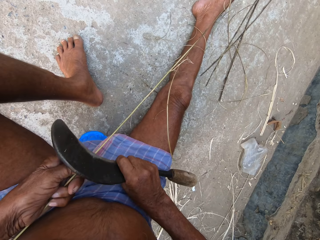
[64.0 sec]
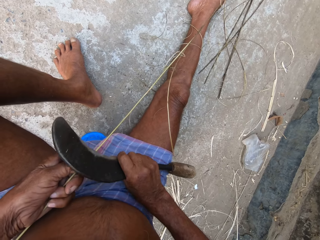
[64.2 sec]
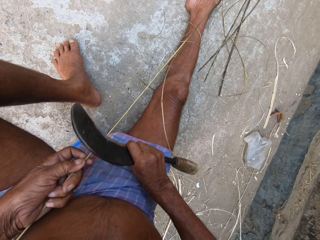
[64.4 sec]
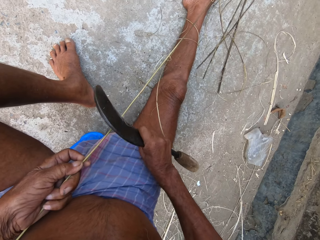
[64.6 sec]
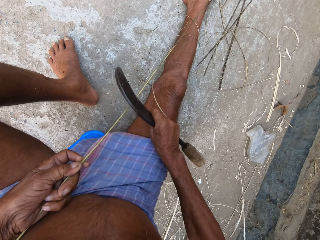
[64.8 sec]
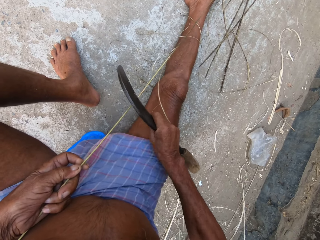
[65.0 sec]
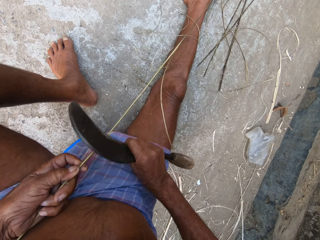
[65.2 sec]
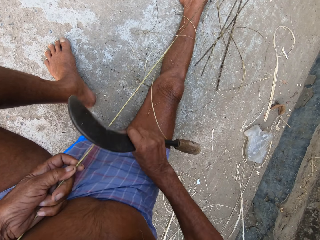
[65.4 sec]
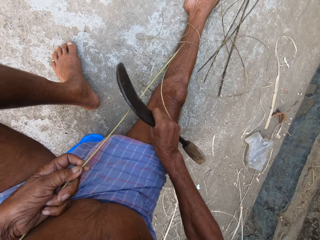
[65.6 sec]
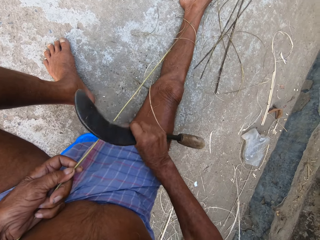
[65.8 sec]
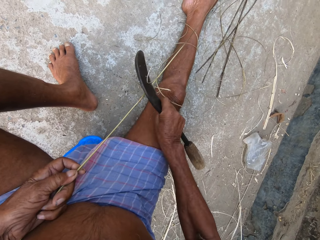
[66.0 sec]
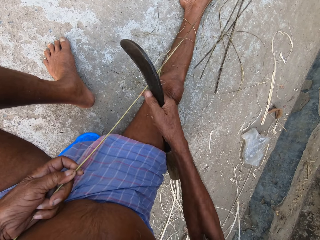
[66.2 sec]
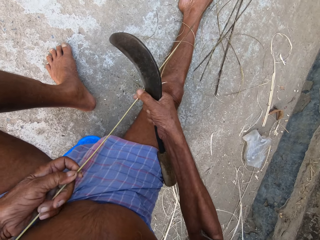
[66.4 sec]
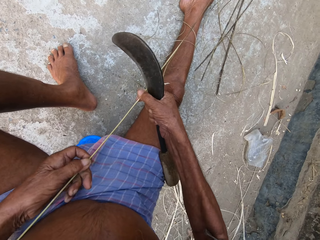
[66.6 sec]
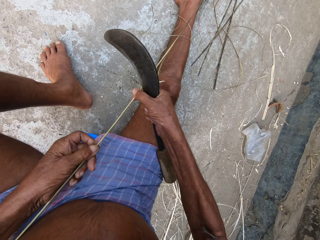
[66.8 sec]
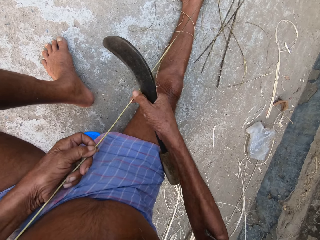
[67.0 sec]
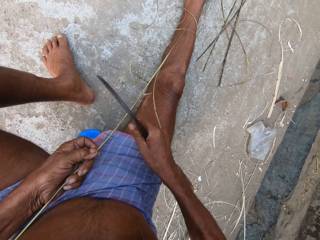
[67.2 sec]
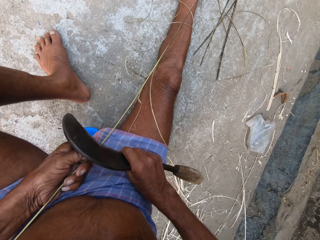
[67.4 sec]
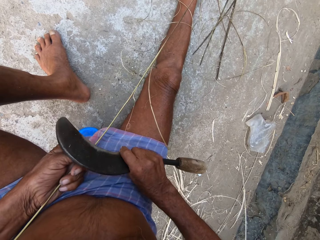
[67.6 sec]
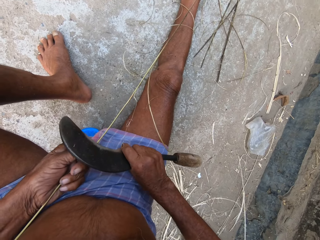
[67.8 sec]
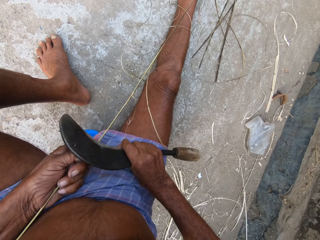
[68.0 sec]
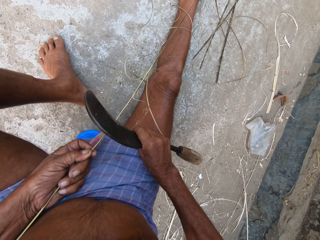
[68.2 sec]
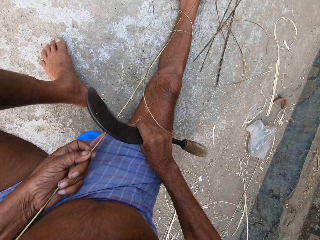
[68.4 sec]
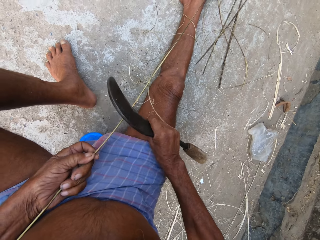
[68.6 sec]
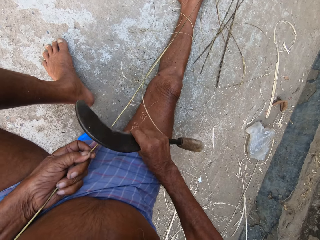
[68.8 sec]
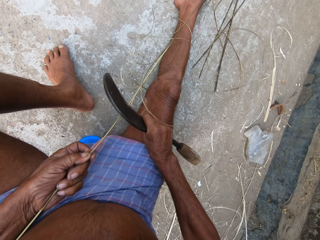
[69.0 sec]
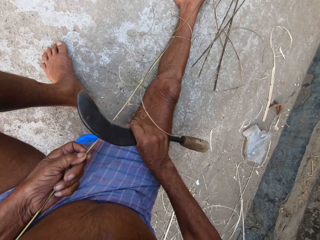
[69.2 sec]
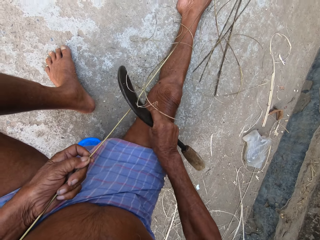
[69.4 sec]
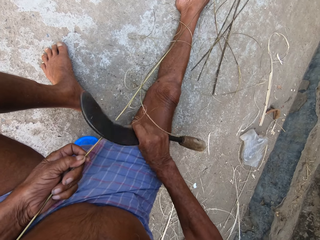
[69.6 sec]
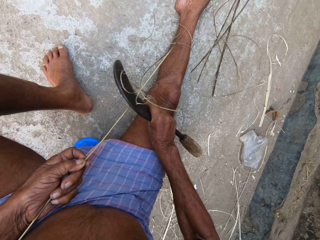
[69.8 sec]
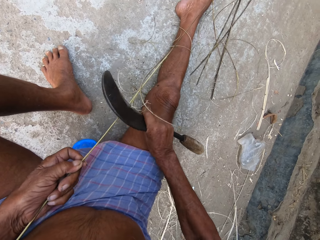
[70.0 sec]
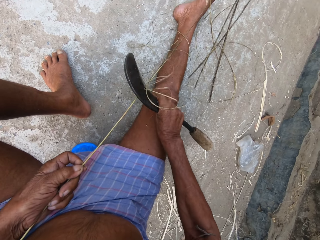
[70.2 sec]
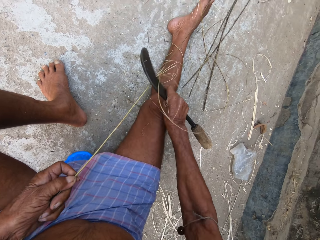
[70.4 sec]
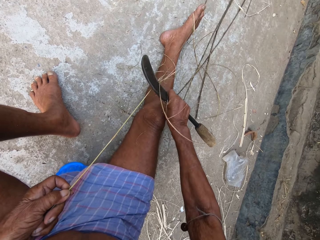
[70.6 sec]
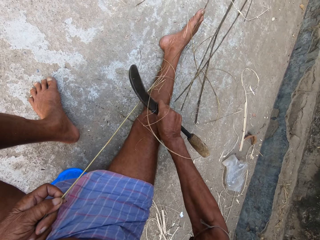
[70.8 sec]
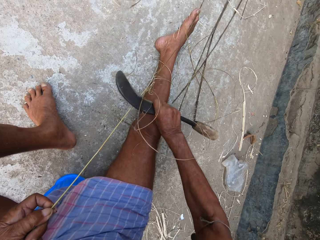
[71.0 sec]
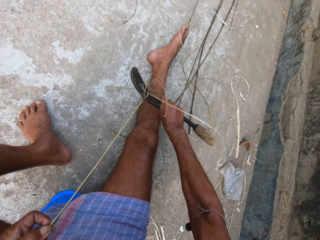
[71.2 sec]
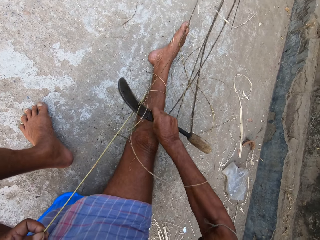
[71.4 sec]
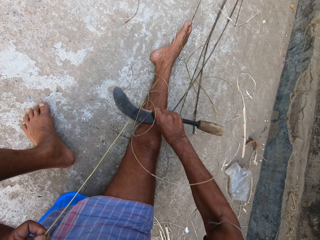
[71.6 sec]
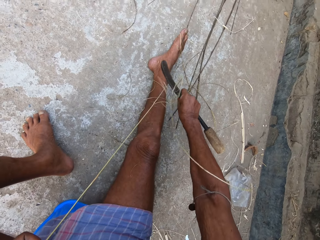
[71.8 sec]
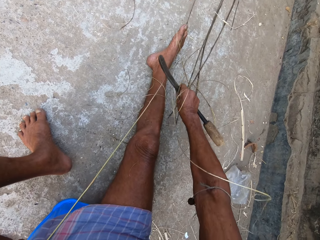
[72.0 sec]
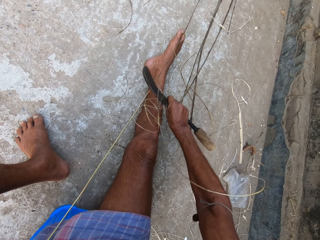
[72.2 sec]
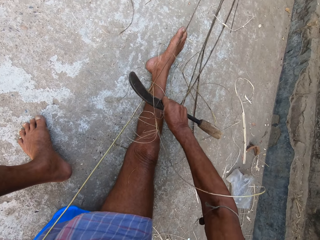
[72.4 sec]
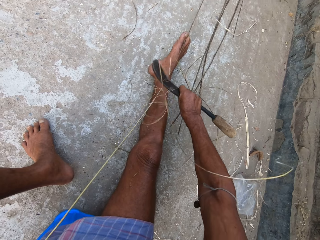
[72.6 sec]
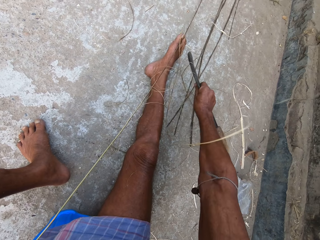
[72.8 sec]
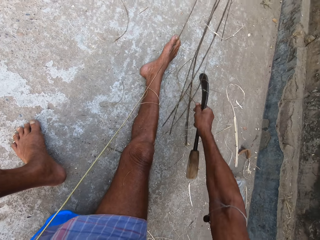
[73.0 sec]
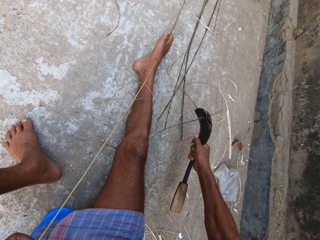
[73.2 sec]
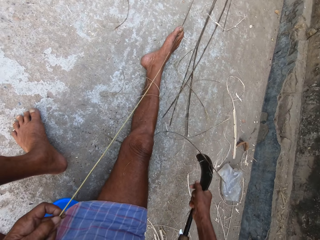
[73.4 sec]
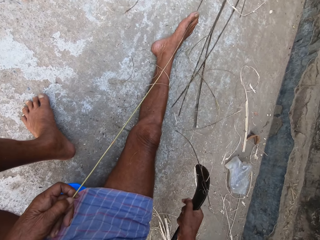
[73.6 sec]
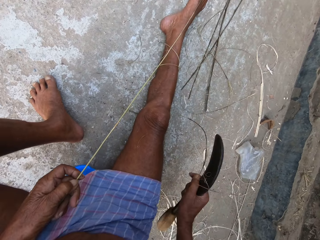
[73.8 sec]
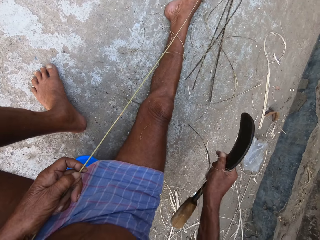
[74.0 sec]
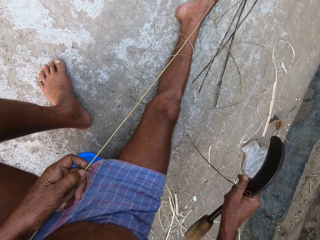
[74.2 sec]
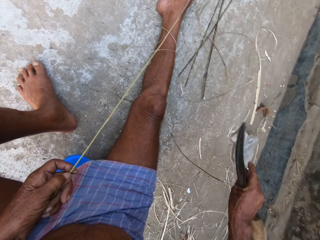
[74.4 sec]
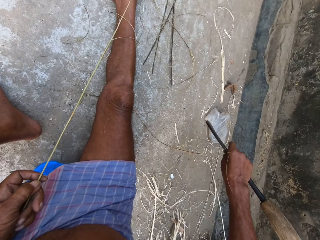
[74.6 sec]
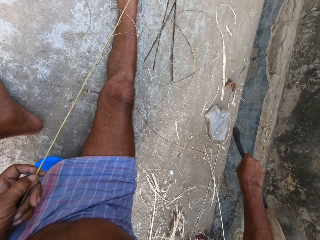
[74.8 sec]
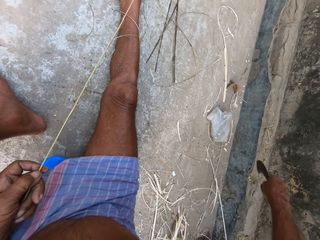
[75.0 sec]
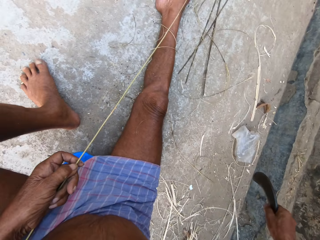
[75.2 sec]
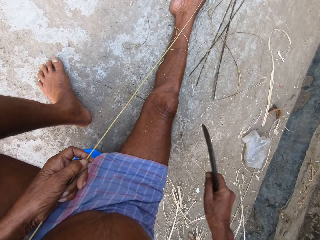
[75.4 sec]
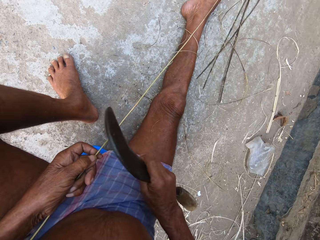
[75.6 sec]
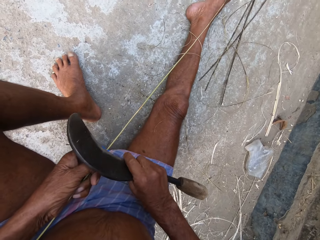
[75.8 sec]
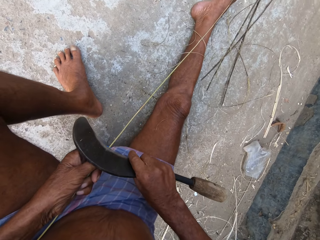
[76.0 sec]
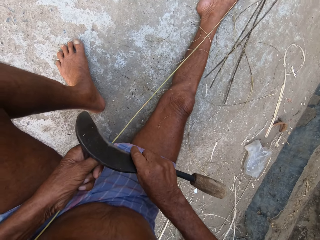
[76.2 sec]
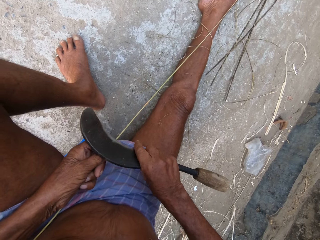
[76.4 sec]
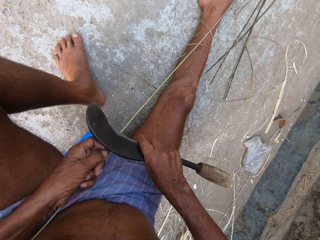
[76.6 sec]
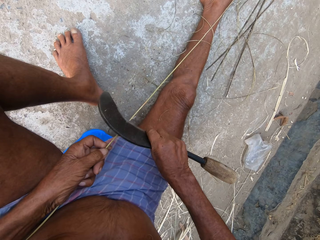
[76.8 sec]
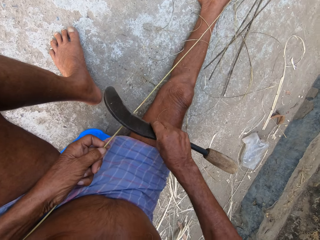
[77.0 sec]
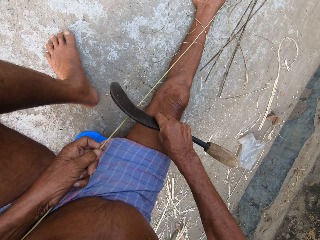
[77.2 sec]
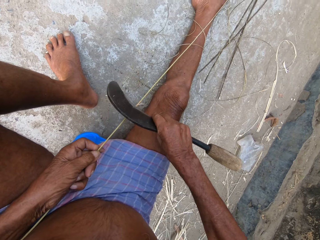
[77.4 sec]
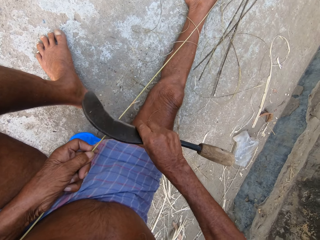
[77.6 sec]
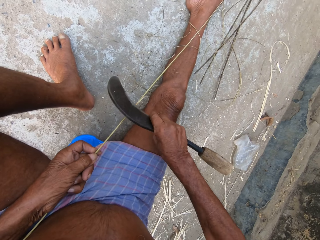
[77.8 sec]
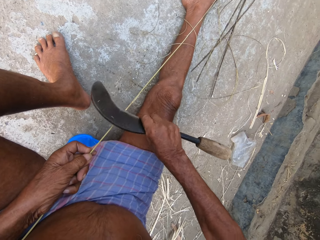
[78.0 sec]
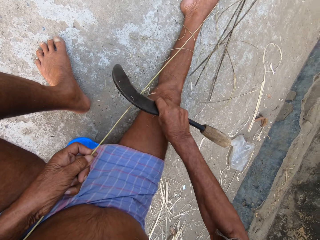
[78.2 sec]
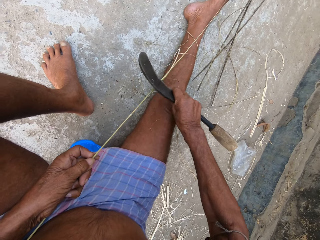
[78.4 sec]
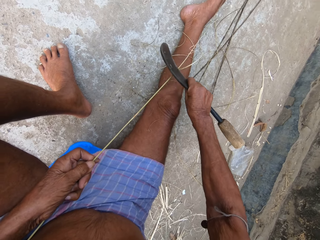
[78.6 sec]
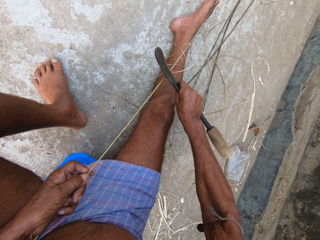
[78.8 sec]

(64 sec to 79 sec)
The camera wearer adjusts the bamboo cane or sisal with both hands. He holds the sisal. He trims the bamboo cane with the sickle in his right hand. He holds the sisal. He carves the sisal using the sickle.

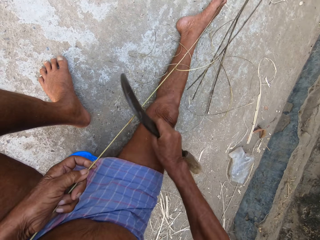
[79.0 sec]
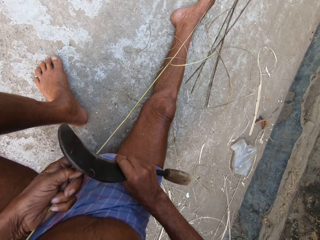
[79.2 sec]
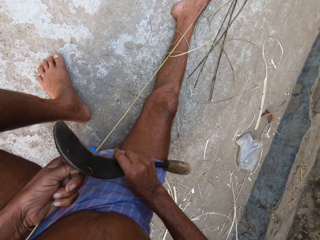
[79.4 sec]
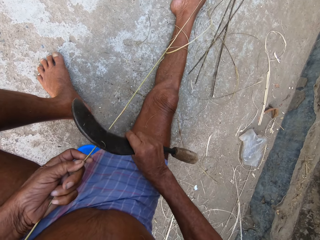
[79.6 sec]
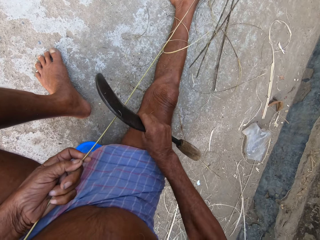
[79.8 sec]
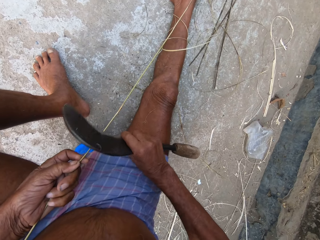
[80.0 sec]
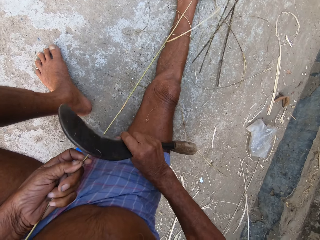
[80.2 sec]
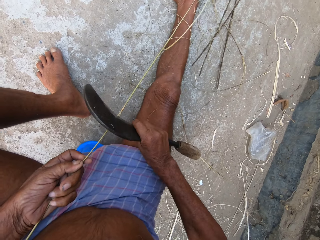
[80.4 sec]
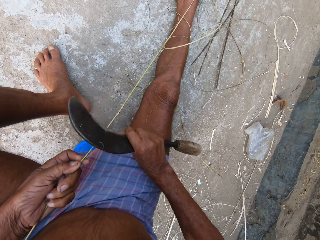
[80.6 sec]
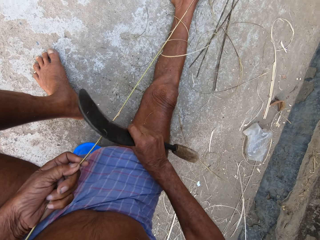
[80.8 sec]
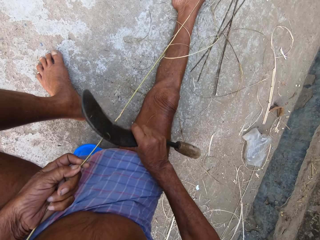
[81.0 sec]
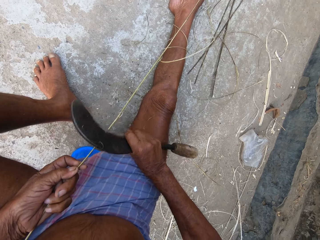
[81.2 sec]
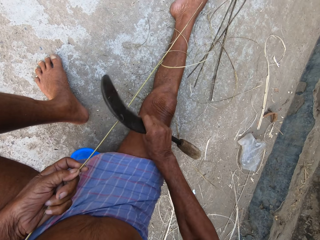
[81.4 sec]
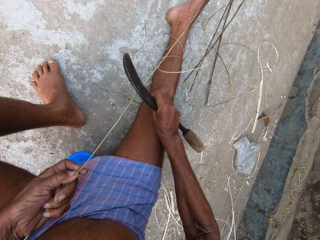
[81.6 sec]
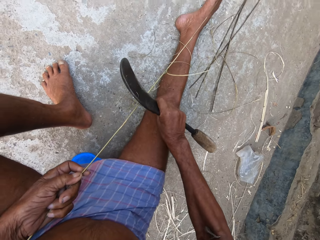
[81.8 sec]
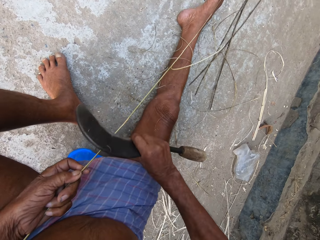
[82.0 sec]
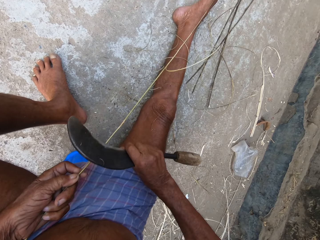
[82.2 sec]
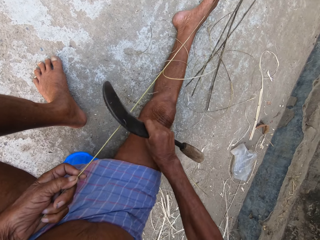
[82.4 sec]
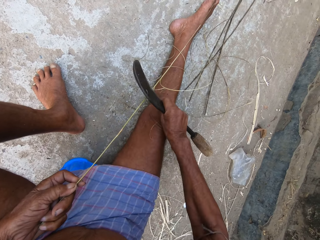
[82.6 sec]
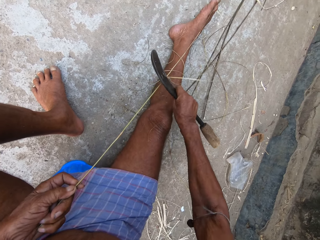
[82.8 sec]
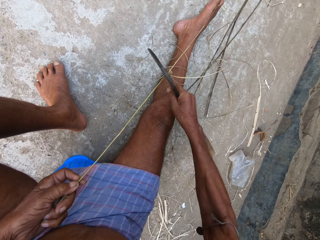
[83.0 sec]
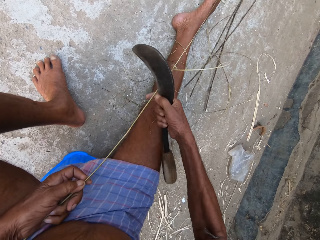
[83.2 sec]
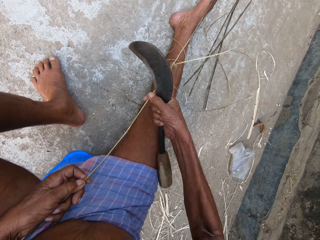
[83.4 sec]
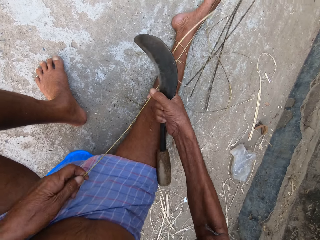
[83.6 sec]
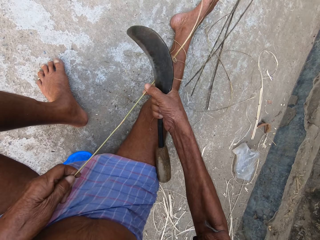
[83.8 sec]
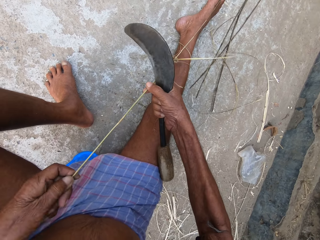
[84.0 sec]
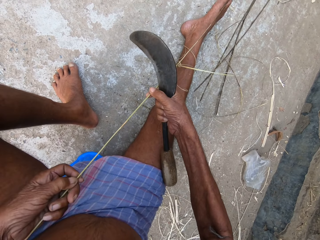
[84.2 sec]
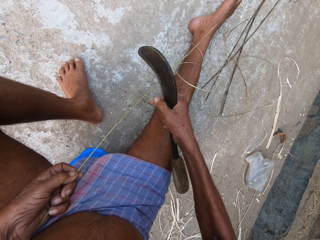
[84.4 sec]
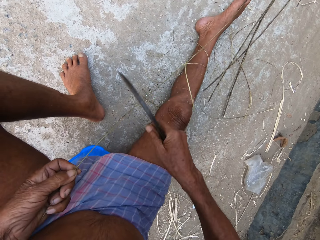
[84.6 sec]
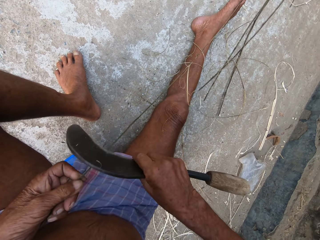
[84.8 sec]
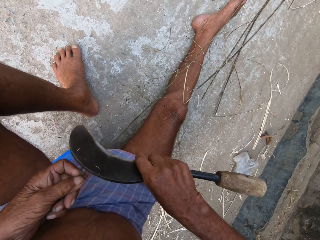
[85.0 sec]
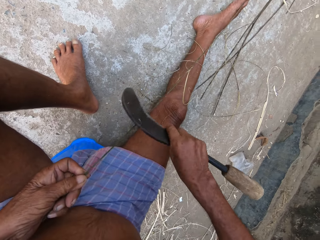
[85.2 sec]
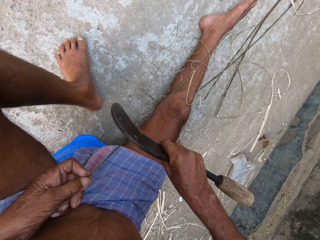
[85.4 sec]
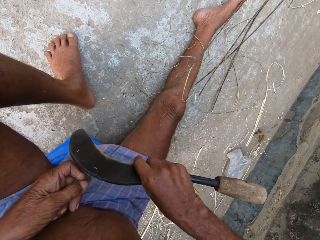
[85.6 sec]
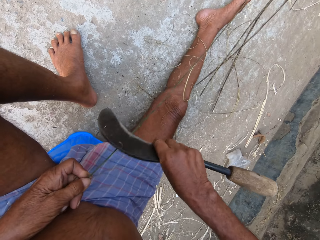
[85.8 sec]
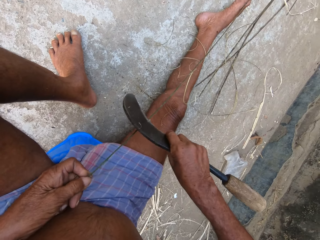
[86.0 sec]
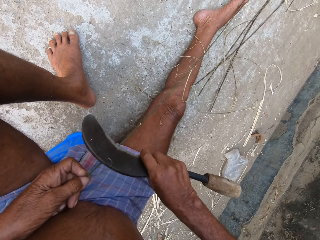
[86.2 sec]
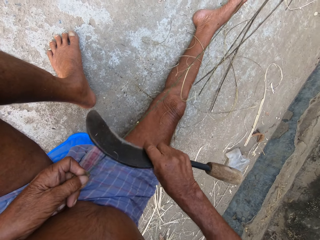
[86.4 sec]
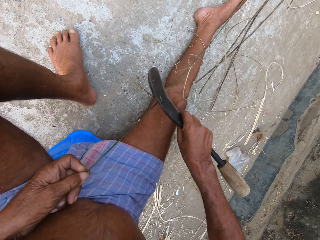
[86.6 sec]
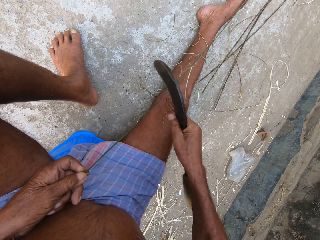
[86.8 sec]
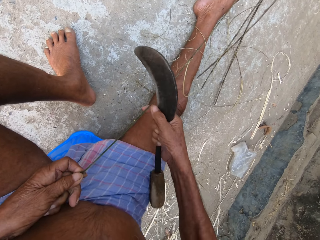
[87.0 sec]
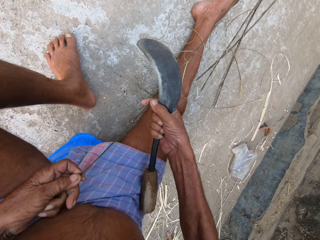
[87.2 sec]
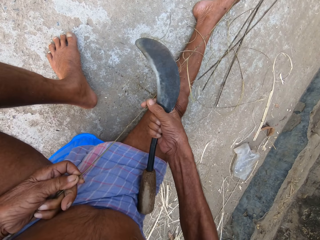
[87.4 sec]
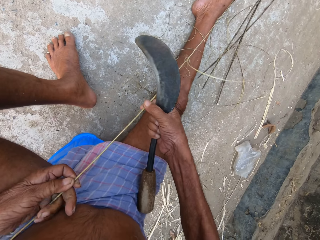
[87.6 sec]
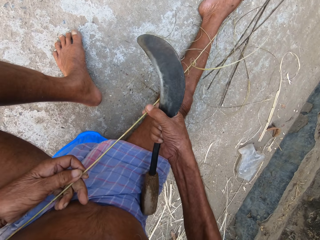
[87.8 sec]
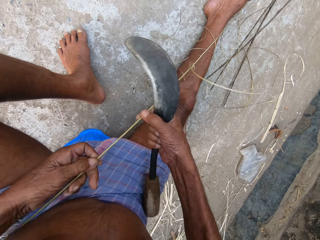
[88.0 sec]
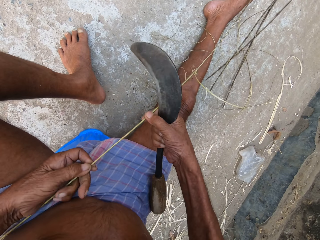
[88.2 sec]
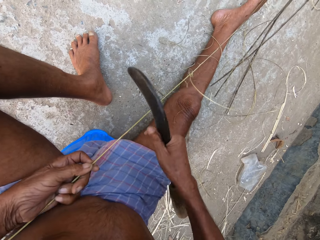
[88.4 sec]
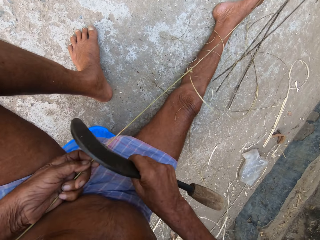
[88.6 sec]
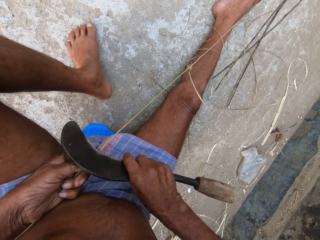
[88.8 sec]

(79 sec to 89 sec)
The camera wearer adjusts the bamboo cane or sisal with both hands. He holds the sisal. He trims the bamboo cane with the sickle in his right hand. He adjusts the bamboo cane with both hands.
